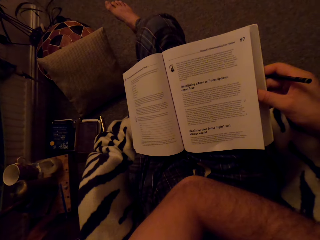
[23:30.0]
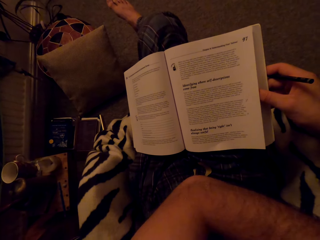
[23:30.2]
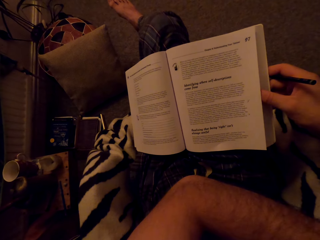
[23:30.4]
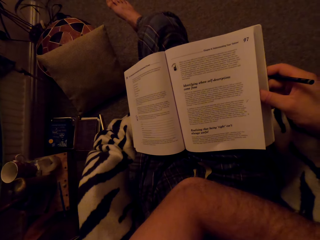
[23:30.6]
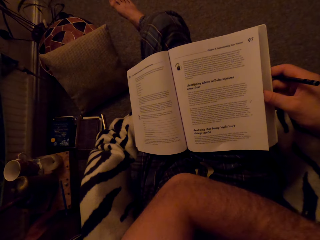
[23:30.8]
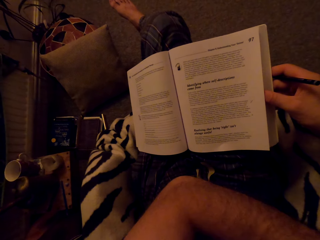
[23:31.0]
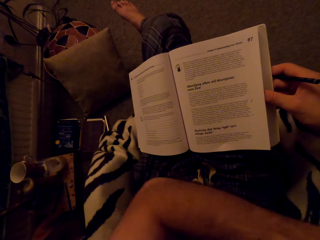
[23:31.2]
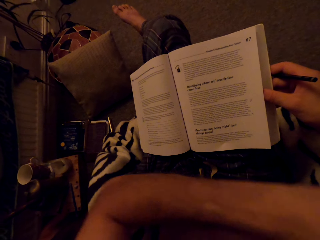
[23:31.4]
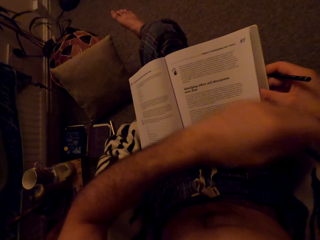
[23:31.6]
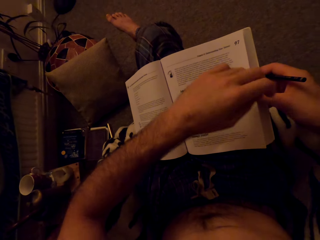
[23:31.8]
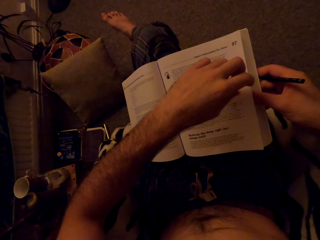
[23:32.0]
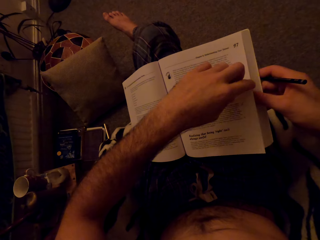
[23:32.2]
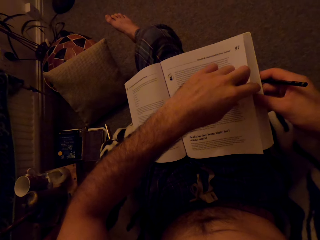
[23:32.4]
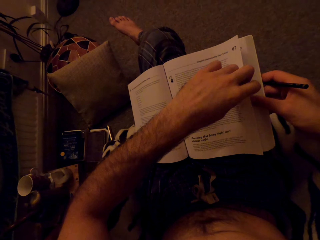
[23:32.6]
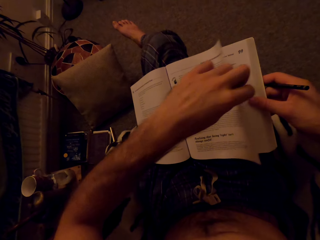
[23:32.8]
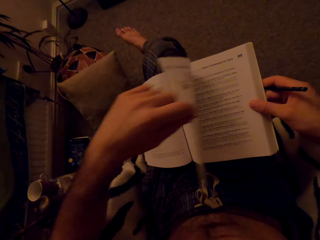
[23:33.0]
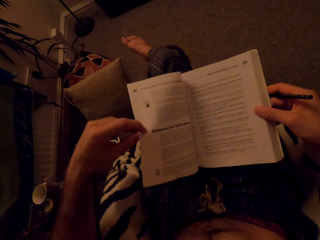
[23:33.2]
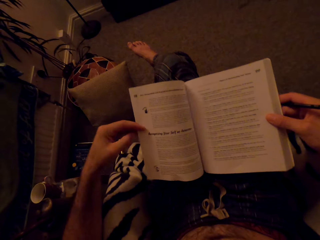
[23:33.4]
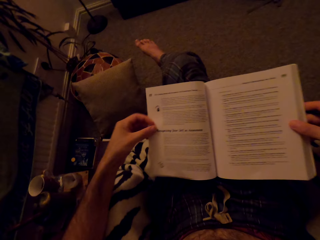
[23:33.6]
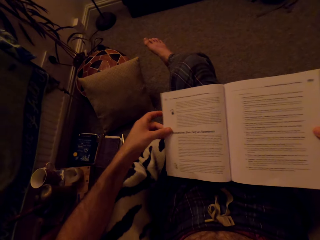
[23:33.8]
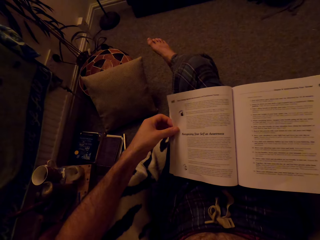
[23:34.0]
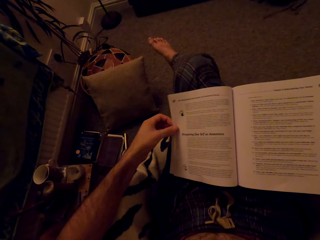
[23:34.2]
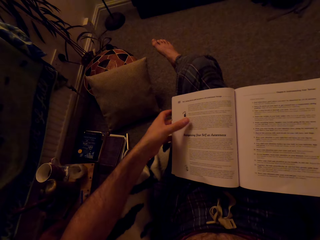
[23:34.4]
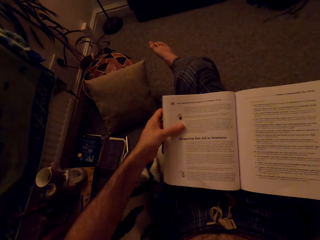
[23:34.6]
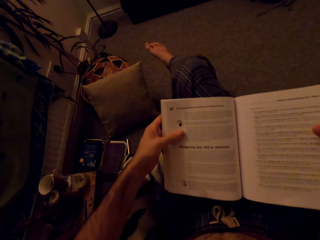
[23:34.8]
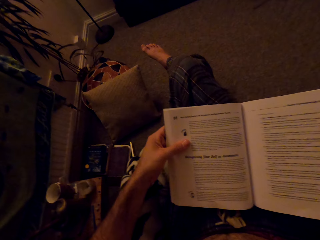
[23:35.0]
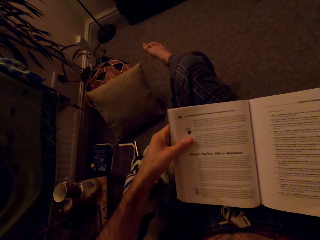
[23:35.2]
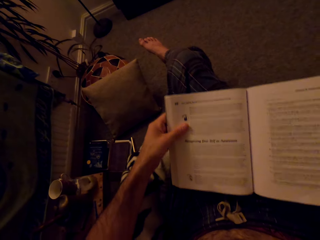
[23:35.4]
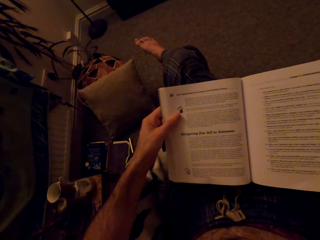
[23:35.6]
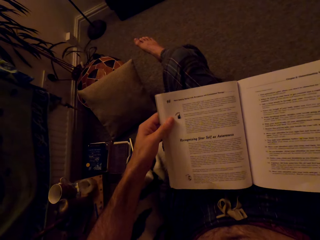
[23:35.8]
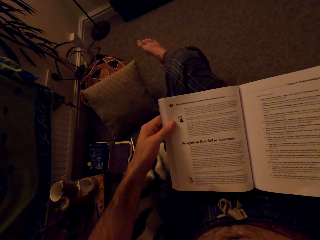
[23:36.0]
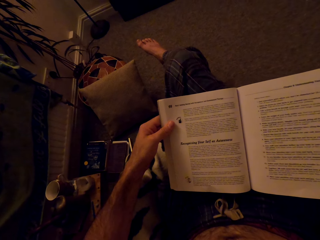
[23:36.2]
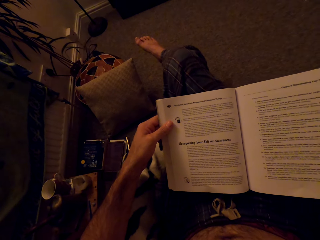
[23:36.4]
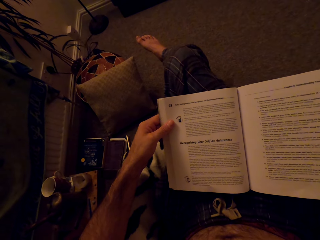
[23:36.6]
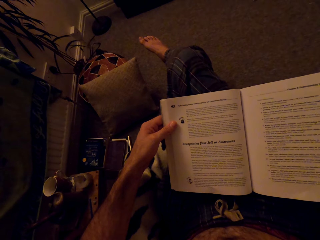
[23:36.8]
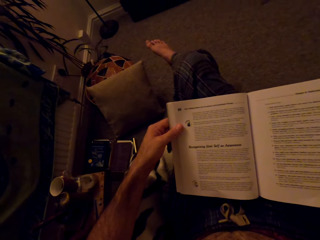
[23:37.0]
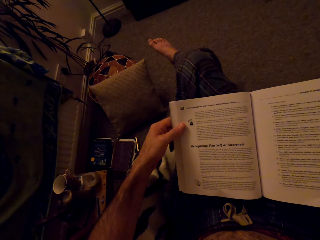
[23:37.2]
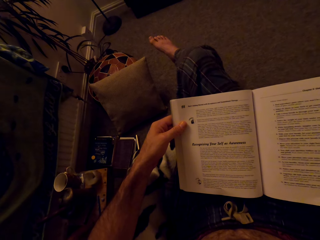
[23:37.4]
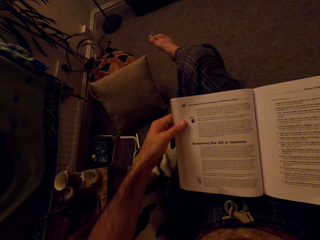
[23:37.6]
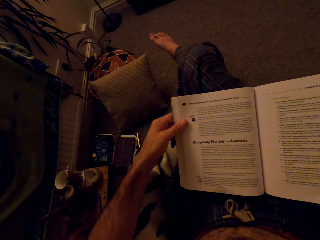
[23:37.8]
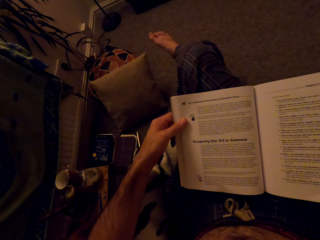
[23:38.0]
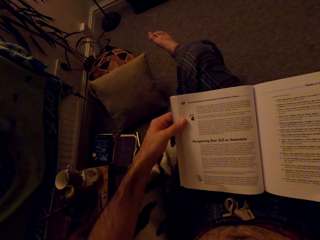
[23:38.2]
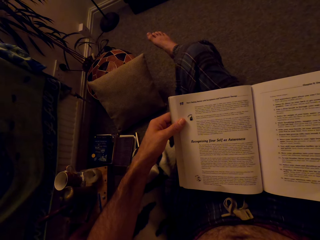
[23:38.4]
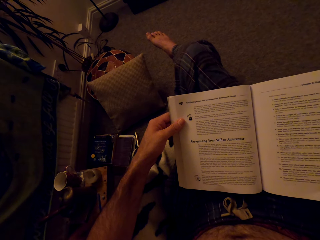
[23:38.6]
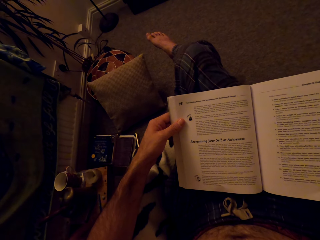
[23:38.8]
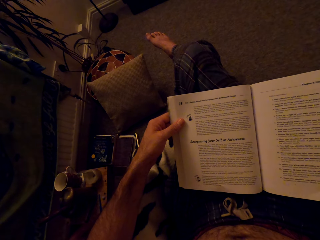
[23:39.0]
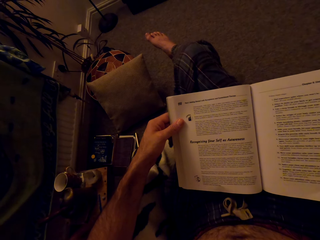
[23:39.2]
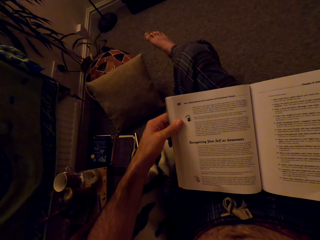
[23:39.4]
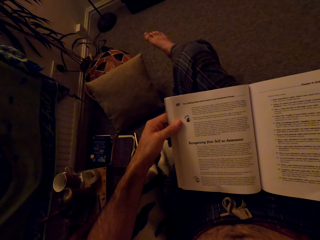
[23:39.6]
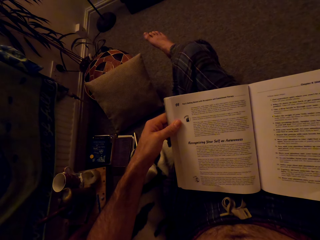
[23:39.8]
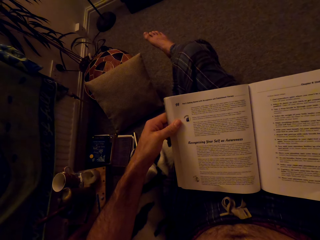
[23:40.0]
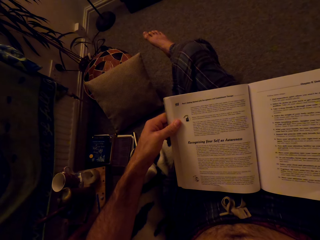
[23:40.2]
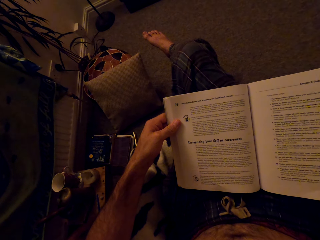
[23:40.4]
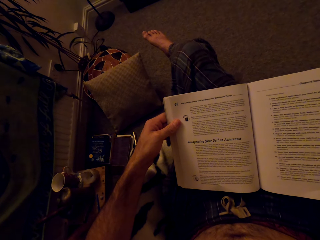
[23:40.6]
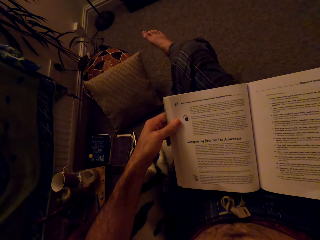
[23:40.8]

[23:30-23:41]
The camera wearer flips to another page. They read the book.

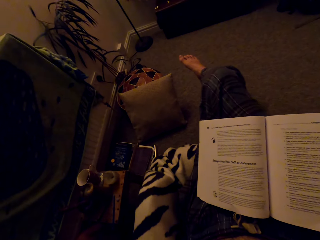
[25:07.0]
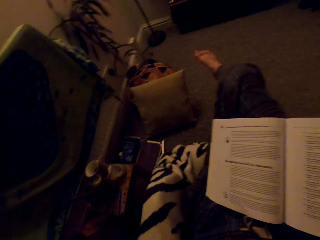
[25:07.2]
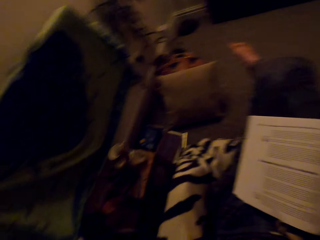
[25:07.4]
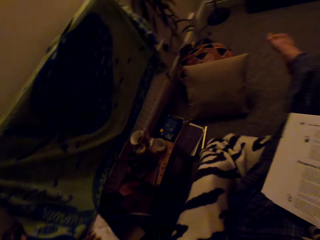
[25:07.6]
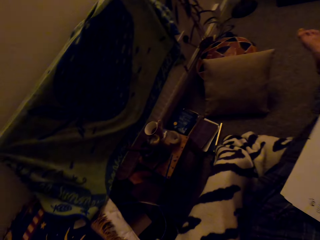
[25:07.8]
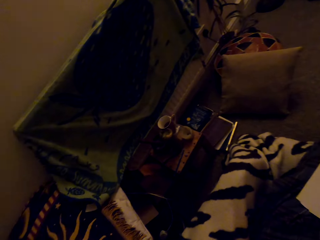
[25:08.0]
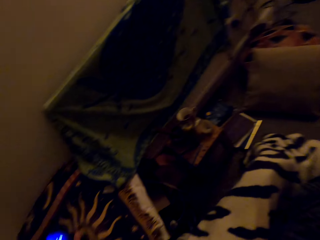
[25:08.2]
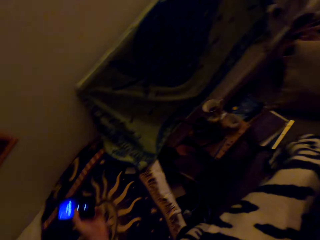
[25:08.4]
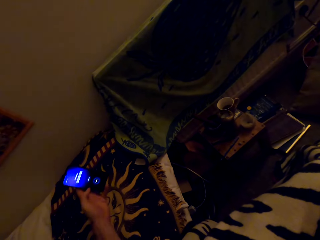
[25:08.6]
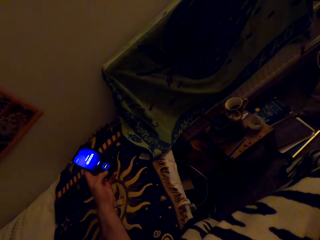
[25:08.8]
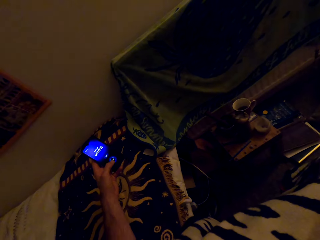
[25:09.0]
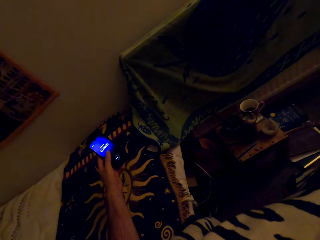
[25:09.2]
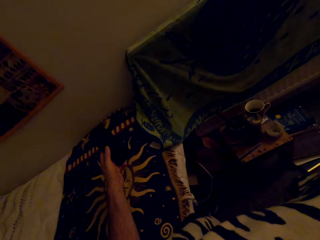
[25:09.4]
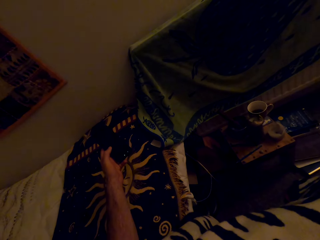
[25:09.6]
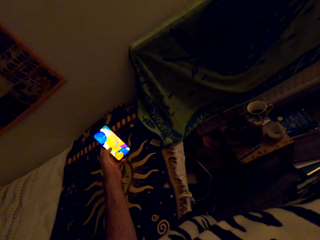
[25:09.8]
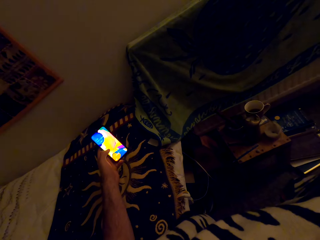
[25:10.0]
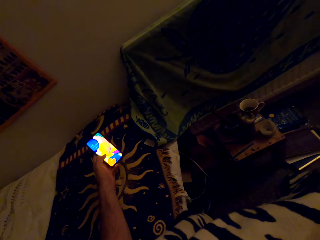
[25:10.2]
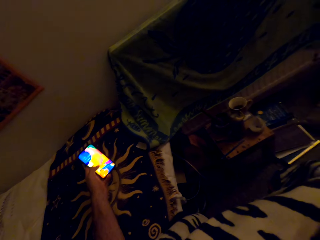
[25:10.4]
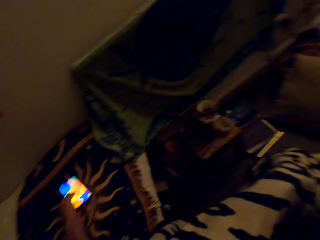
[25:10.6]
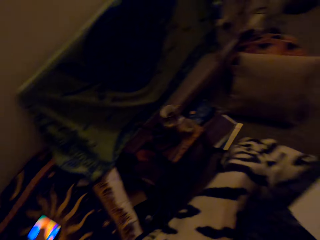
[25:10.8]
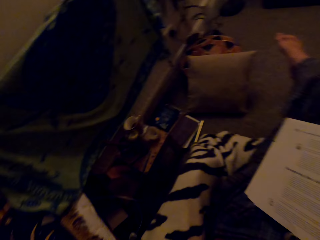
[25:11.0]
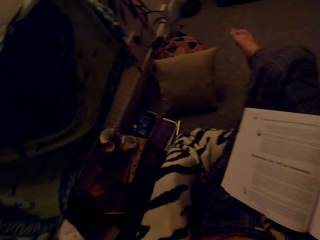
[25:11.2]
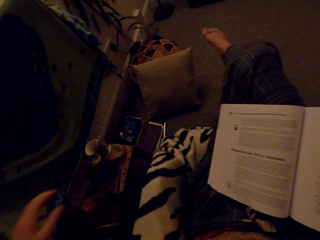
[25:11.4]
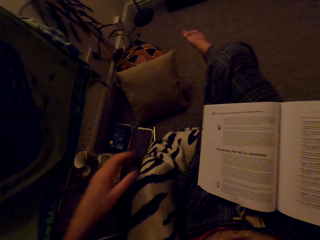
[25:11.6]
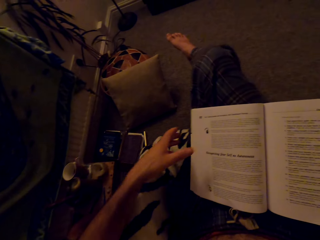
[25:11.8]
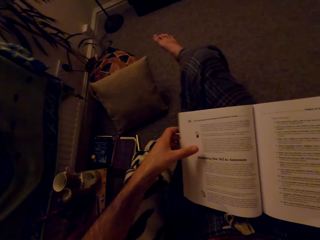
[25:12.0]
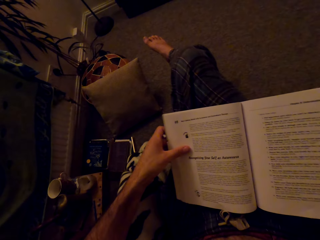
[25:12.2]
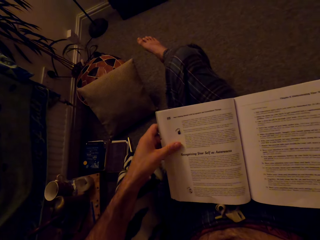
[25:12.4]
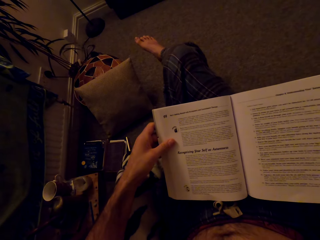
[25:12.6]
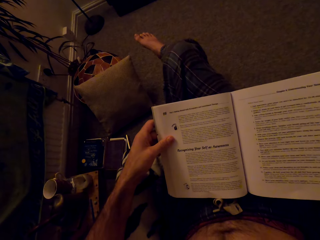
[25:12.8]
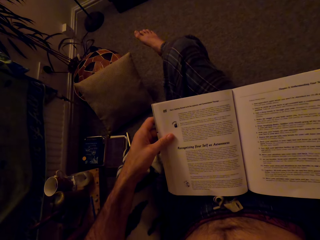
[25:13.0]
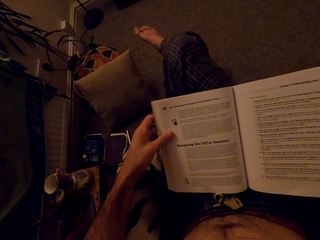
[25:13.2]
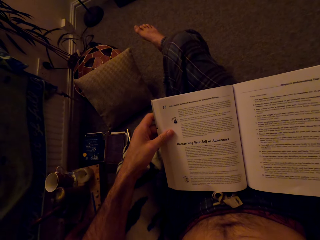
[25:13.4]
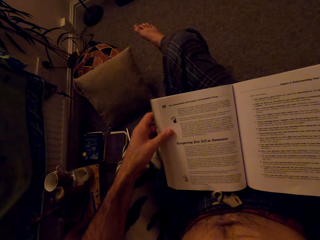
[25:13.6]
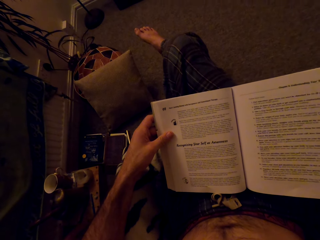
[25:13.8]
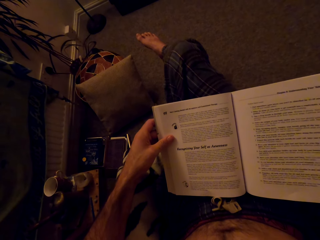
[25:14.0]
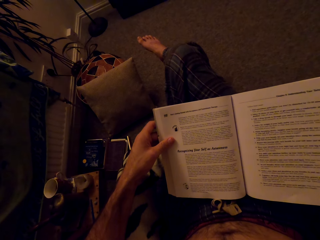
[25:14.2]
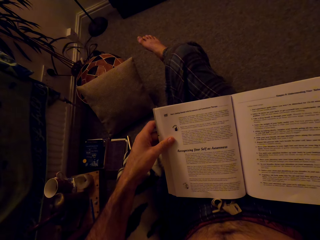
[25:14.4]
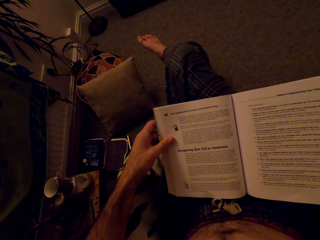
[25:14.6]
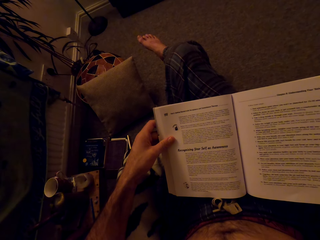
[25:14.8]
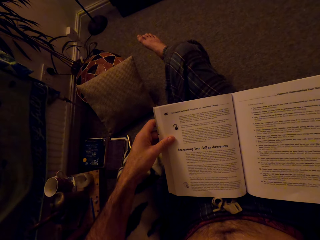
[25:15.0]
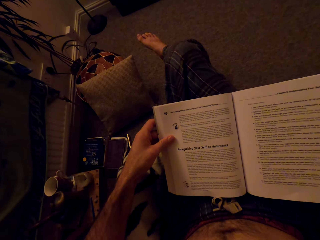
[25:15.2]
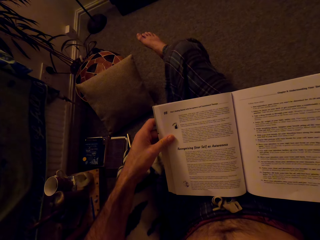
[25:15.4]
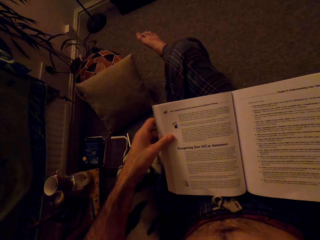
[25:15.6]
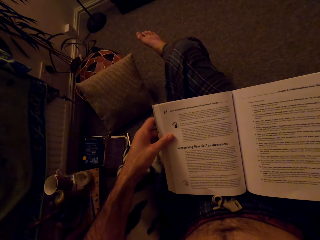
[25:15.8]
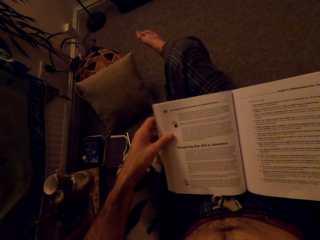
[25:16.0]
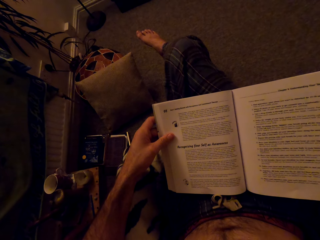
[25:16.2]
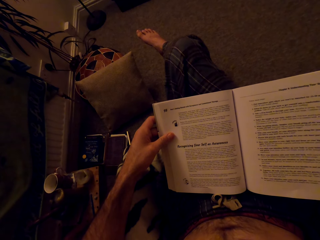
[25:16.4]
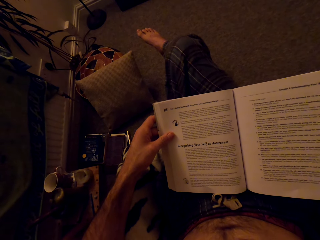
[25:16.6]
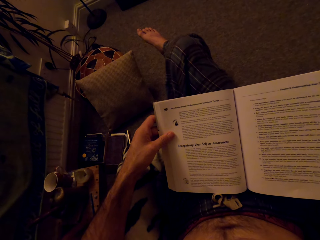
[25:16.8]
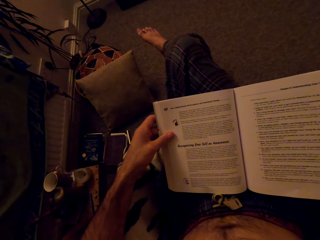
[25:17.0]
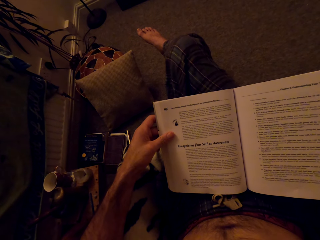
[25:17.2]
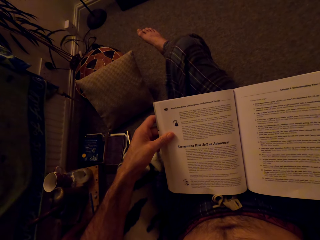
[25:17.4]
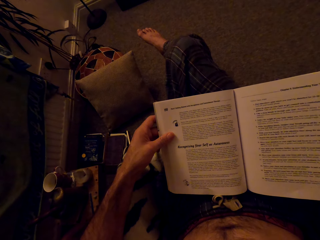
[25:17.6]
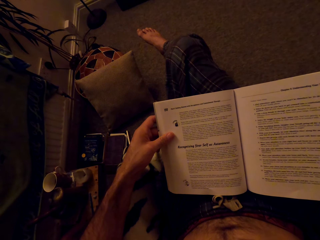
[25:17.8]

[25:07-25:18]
The camera wearer picks up the phone. They scroll the phone. They use the phone. They place the phone on the chair. They hold the book and read the book.
